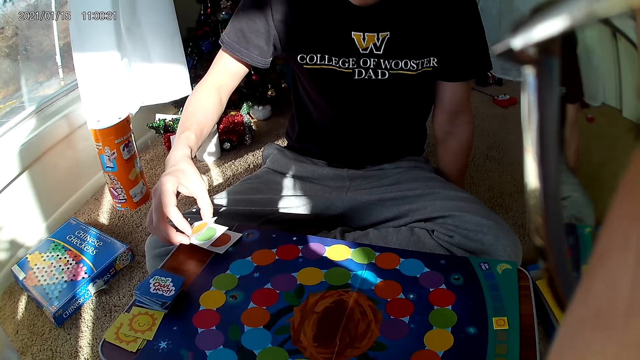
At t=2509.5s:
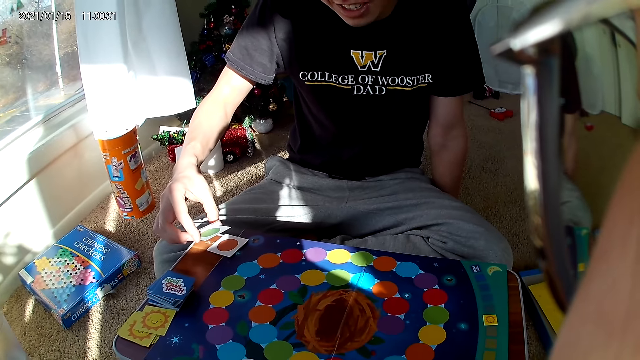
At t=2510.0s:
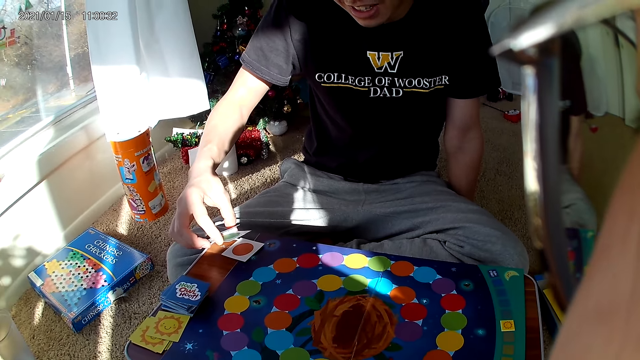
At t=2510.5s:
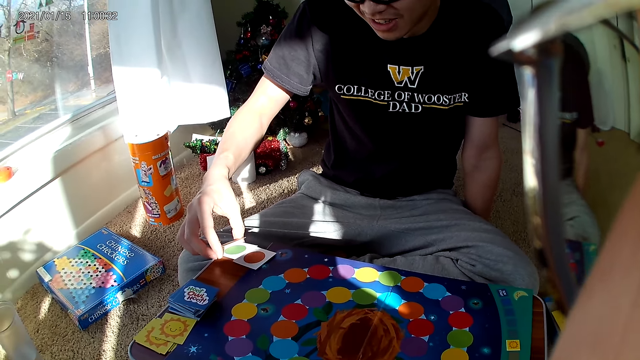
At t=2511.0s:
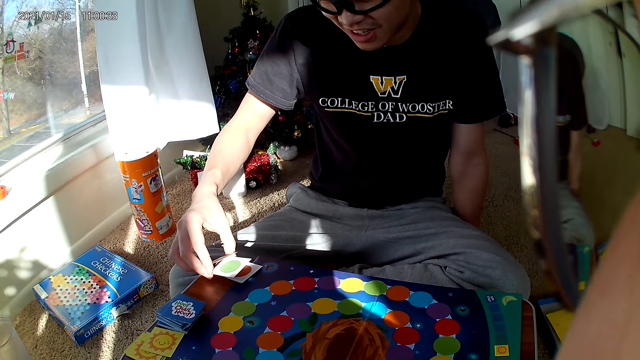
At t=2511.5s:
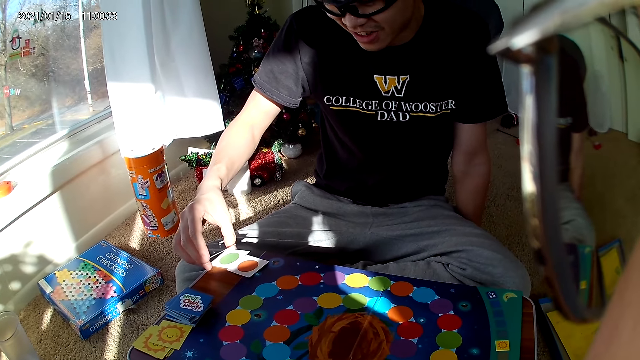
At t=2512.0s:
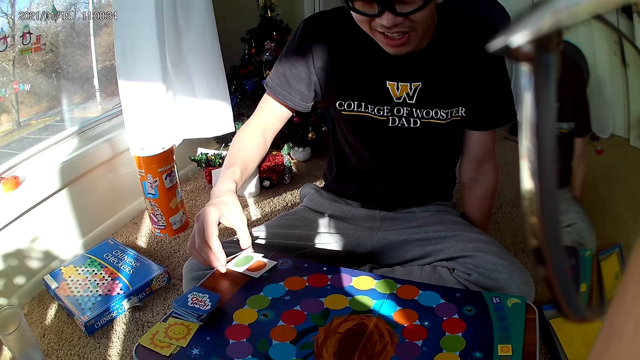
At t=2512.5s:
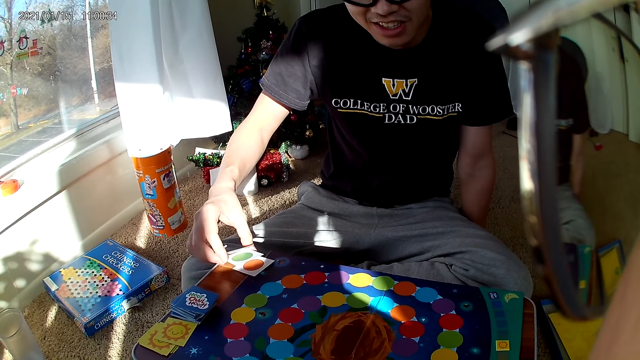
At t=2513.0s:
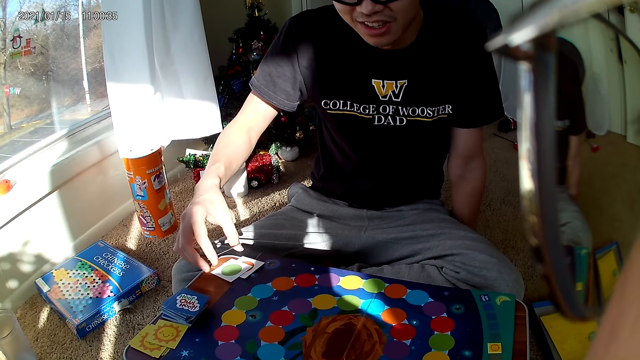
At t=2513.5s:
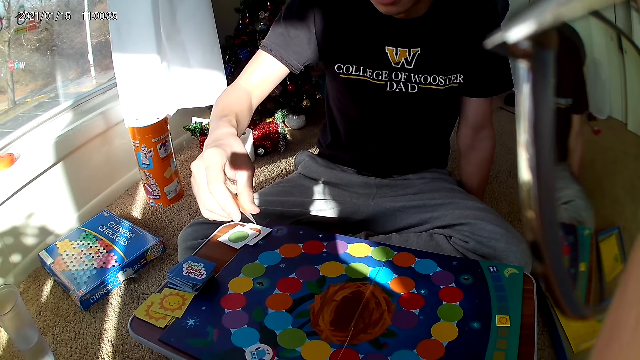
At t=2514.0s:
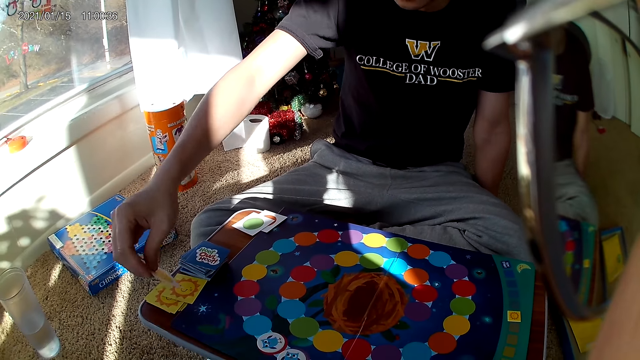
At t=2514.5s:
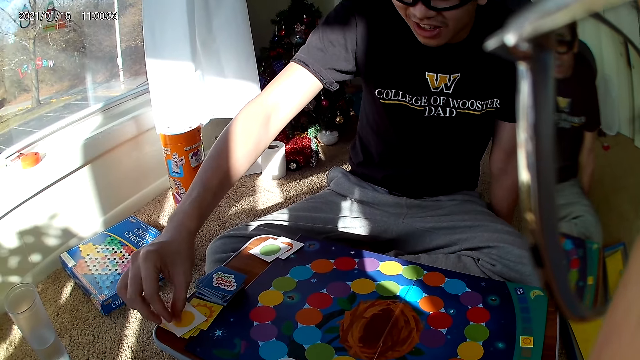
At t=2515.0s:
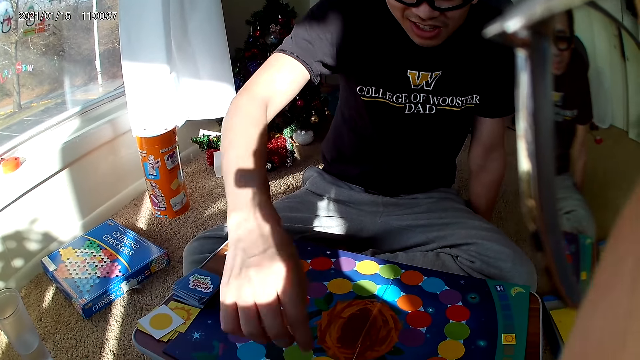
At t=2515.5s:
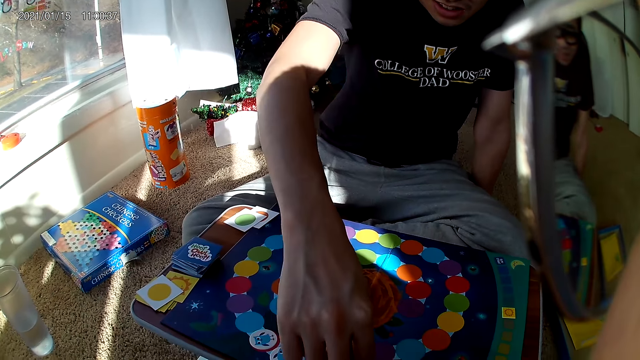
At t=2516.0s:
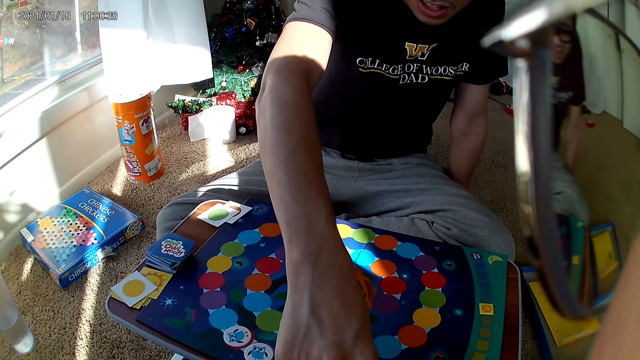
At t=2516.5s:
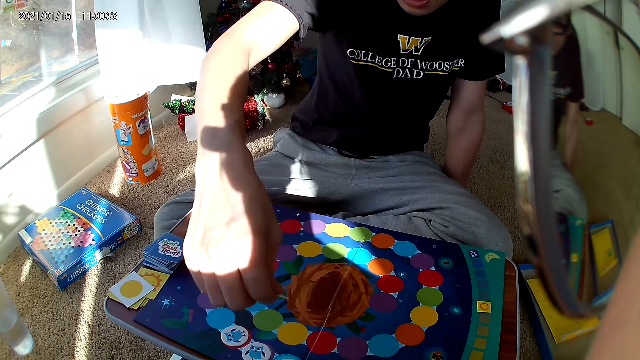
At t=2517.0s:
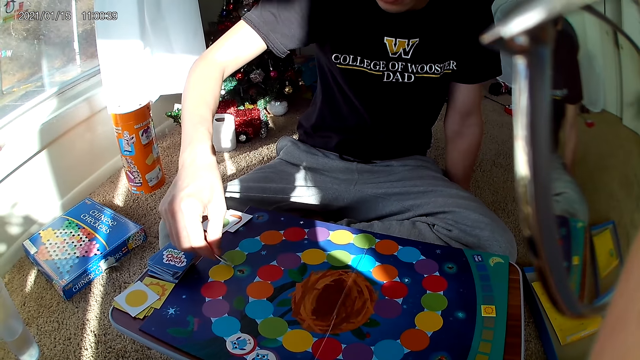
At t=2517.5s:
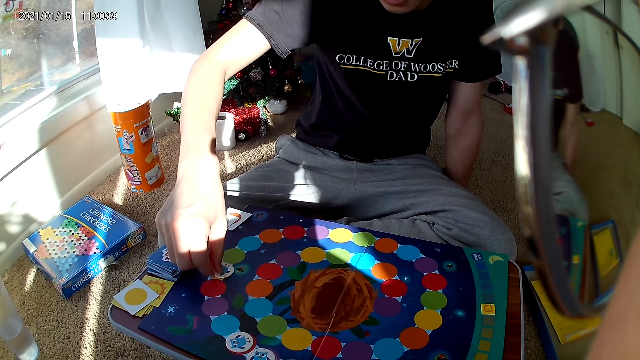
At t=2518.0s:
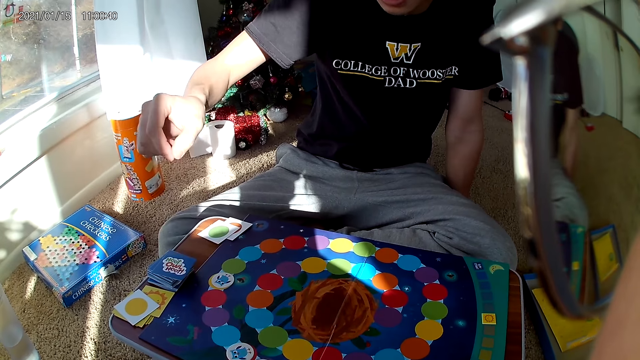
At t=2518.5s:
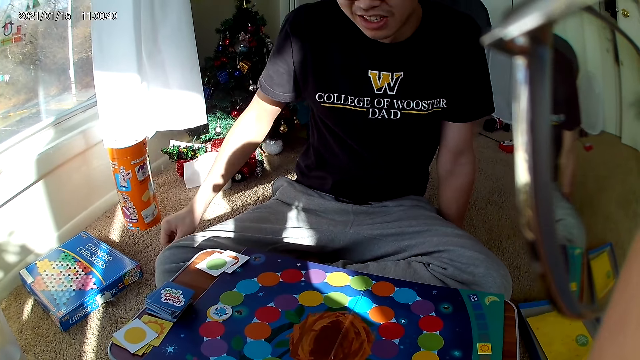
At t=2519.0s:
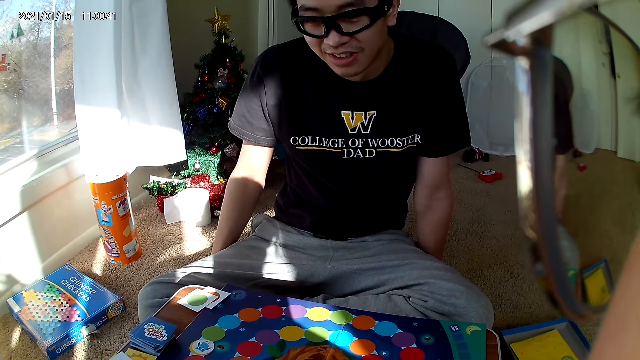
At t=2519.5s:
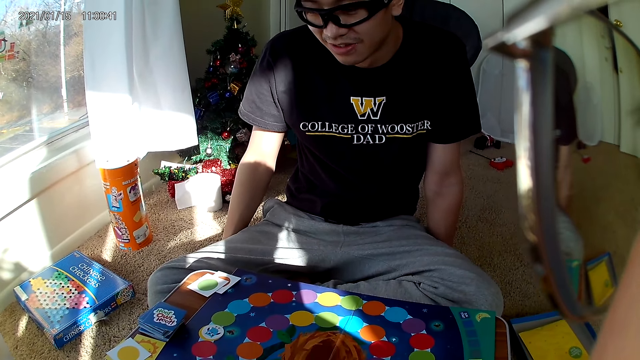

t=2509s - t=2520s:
The man drops the card on the card pile on the camera wearer's side of the wooden board. The man picks a sticker, moves a card on the cardboard, and places the sticker on the table.

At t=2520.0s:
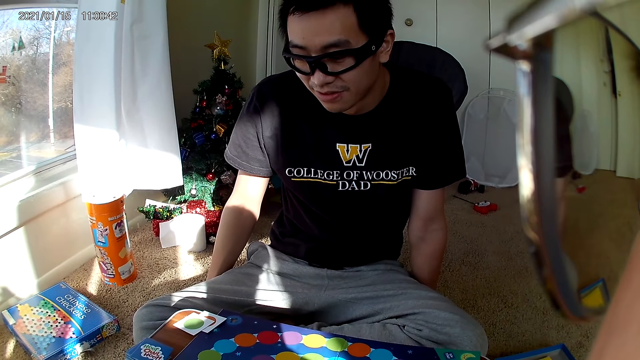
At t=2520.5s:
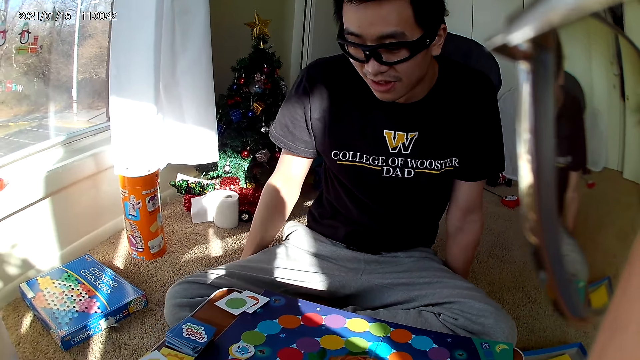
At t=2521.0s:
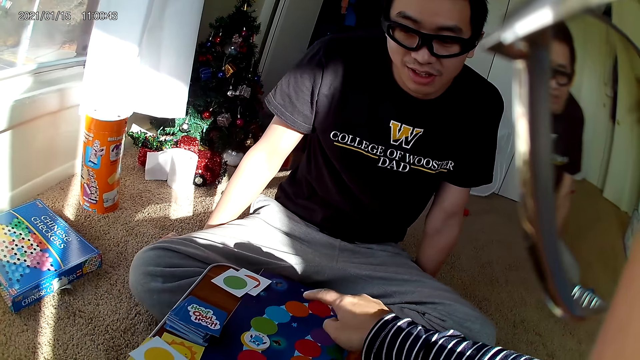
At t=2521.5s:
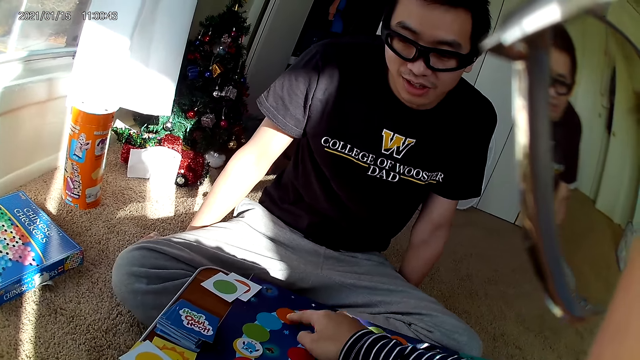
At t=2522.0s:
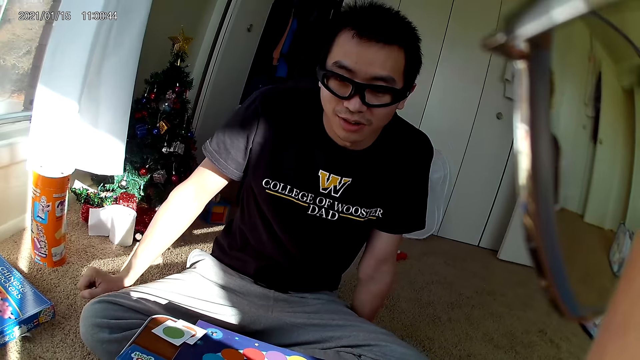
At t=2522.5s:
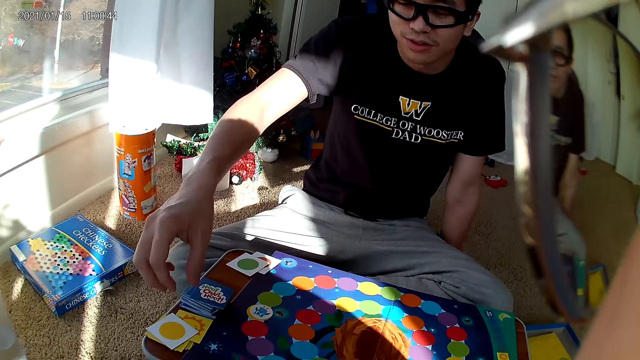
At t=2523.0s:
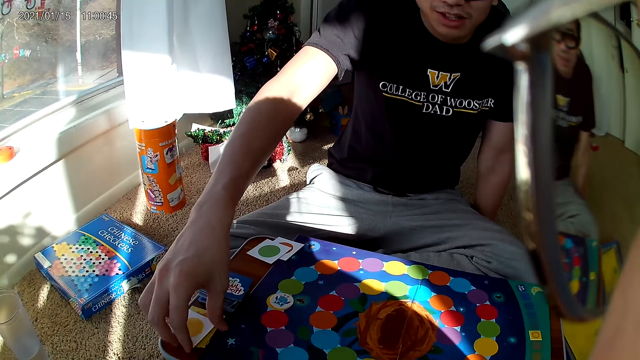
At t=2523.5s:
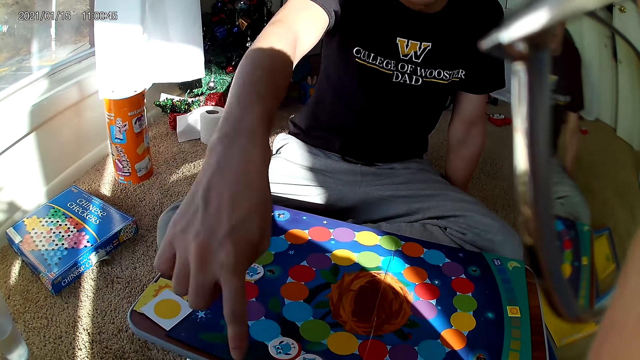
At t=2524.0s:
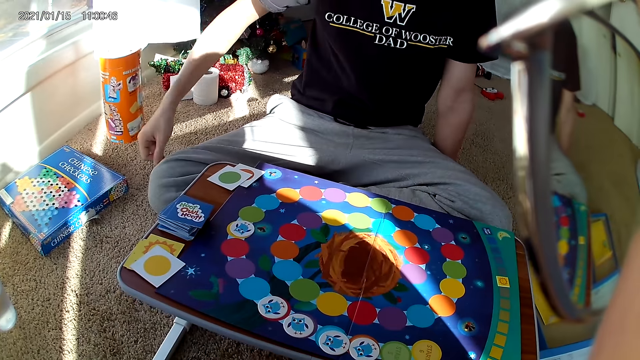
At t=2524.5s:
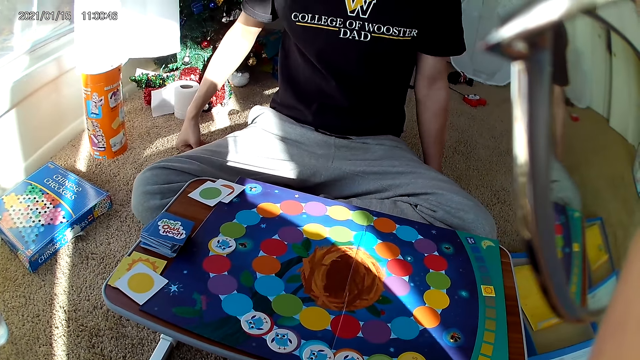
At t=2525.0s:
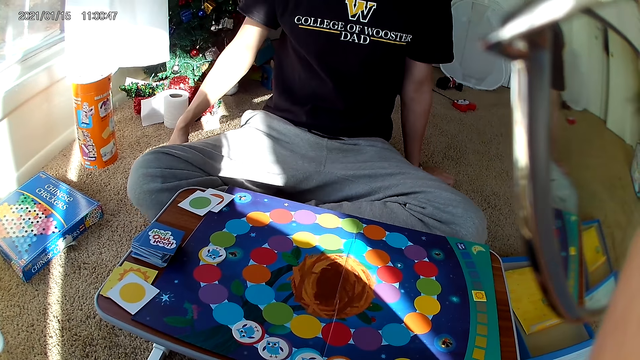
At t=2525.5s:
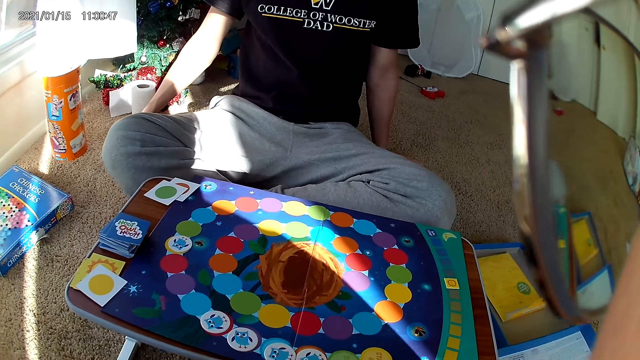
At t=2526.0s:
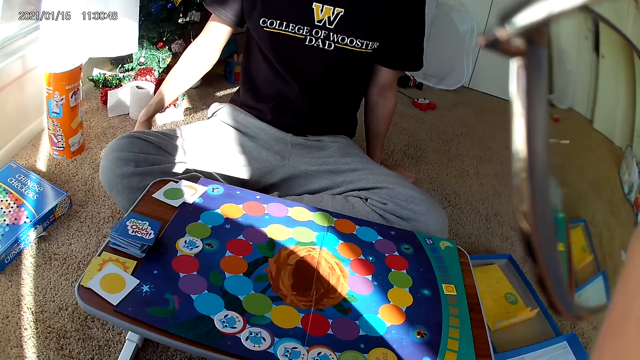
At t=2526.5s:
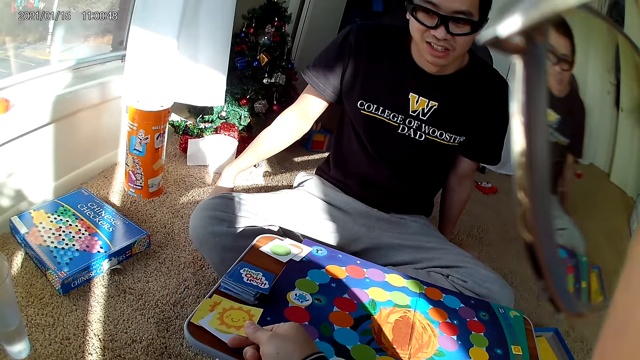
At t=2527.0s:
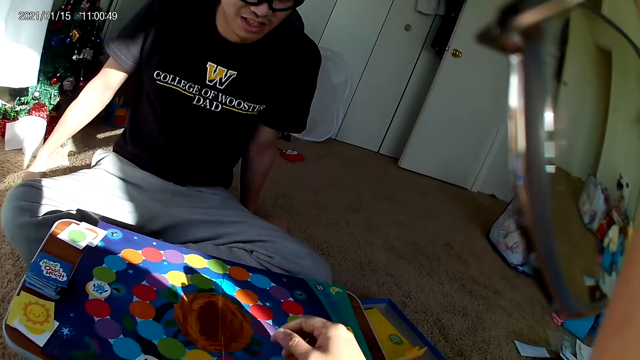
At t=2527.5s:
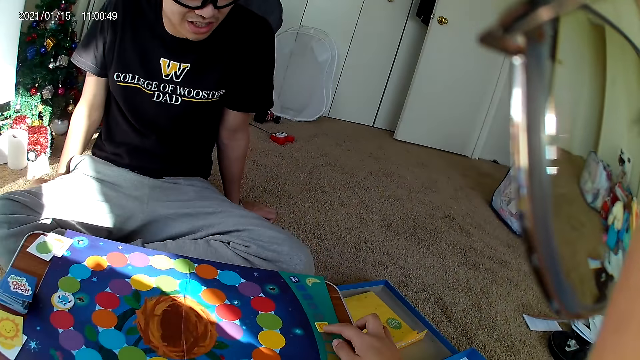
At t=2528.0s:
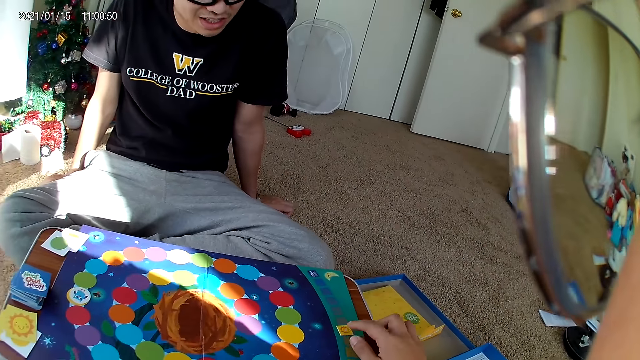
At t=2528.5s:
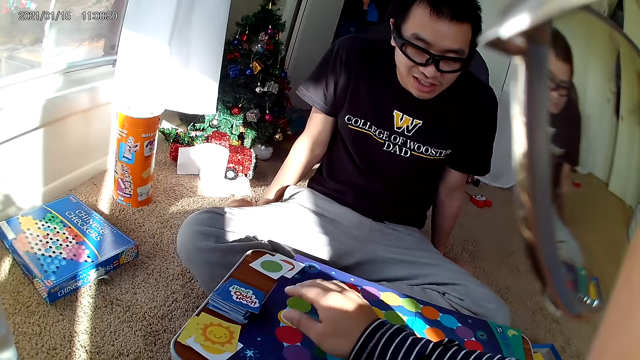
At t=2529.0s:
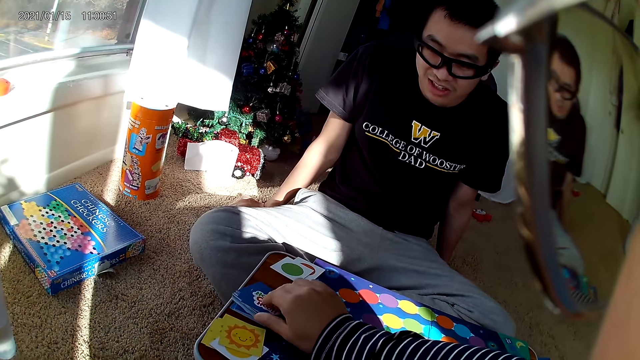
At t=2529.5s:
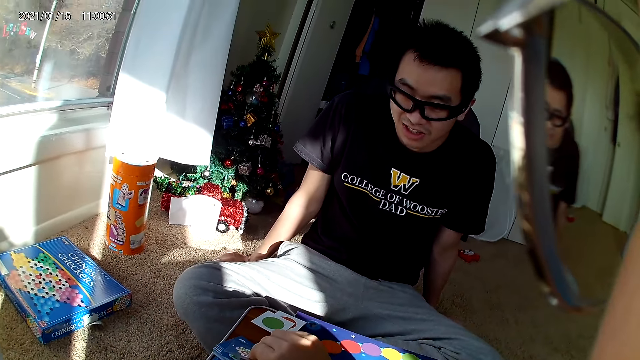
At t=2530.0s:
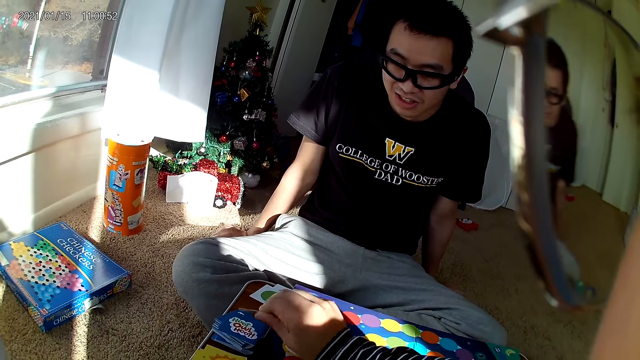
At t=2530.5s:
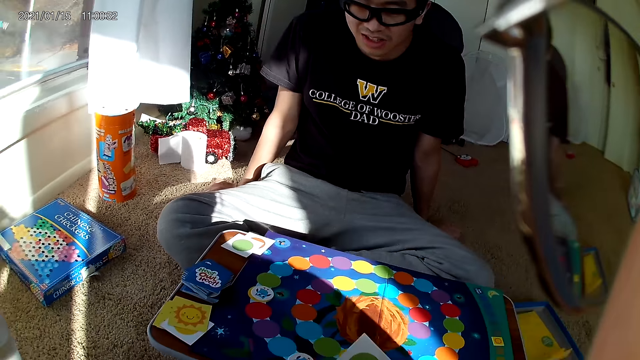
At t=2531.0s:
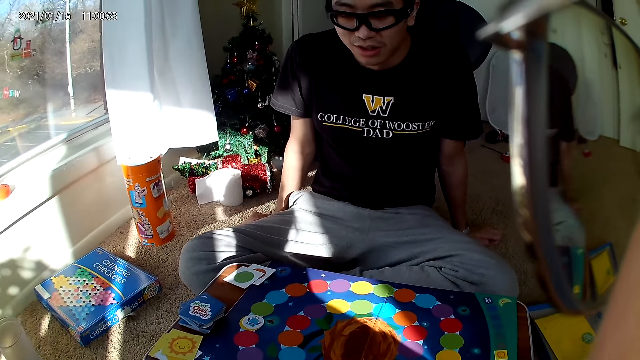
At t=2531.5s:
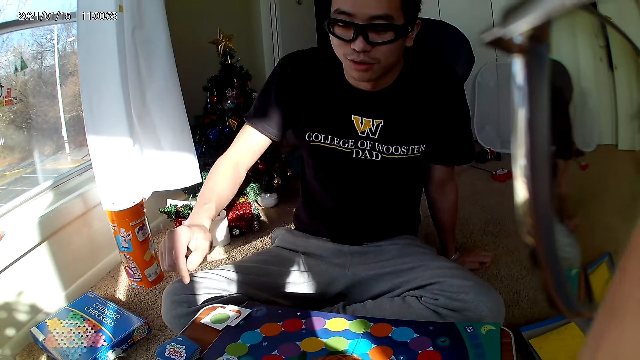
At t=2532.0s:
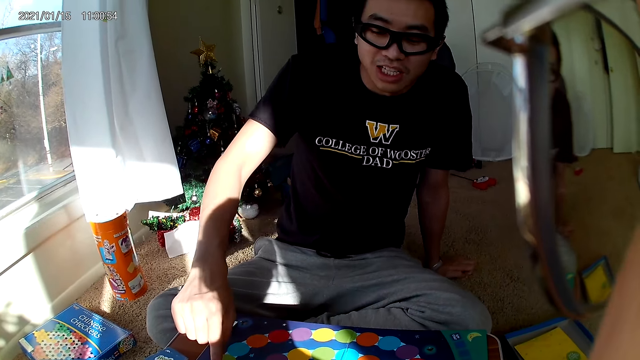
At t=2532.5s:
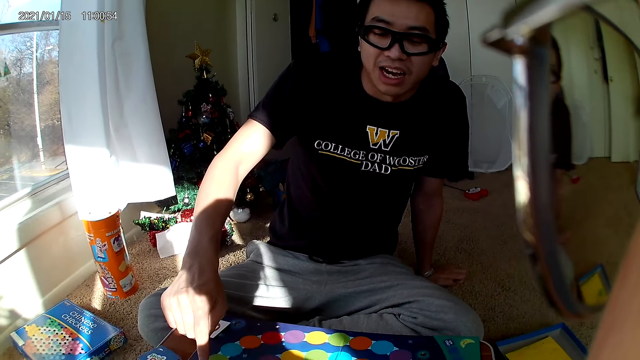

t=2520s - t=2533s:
The camera wearer taps the sticker or cardboard with her right hand. The man touches the board, points on the board, and puts his left hand on the floor. The camera wearer drops a card on the card pile. She moves a card on the cardboard with her right index finger. She takes a card on a deck with her right hand.
